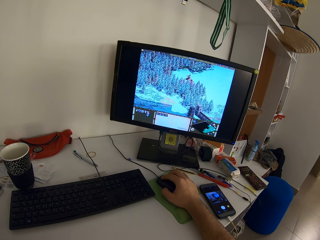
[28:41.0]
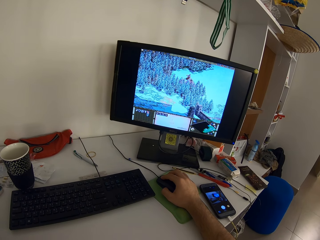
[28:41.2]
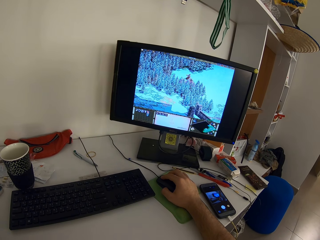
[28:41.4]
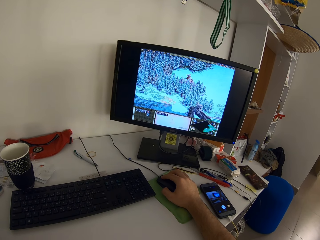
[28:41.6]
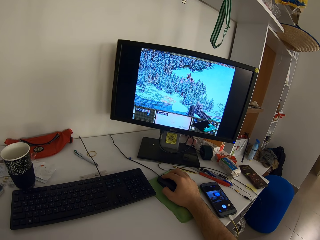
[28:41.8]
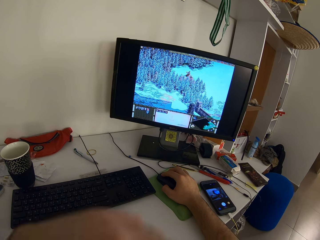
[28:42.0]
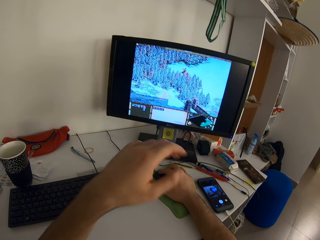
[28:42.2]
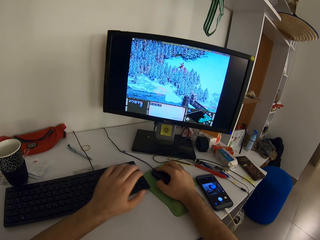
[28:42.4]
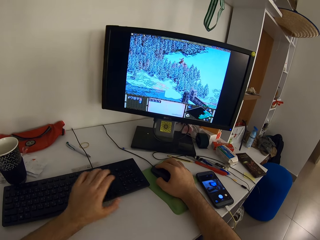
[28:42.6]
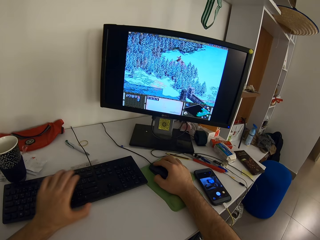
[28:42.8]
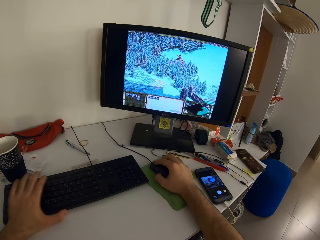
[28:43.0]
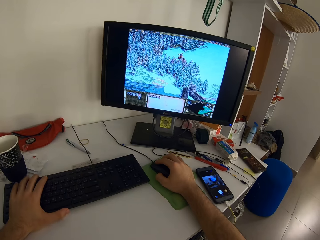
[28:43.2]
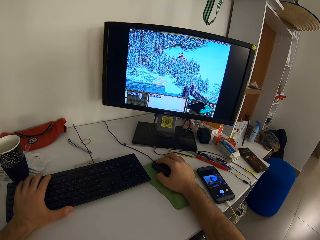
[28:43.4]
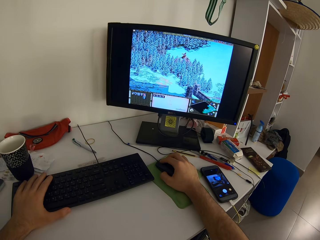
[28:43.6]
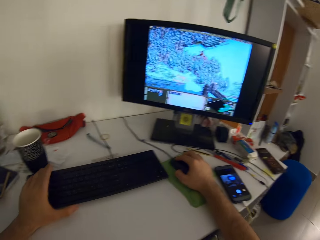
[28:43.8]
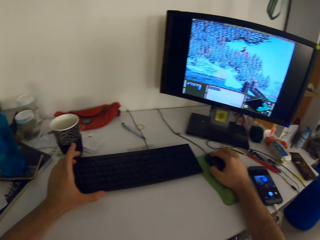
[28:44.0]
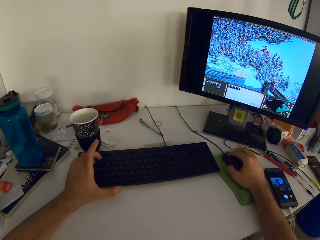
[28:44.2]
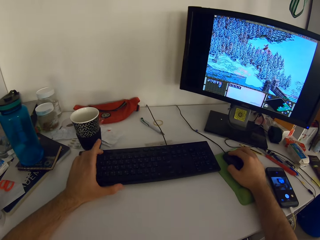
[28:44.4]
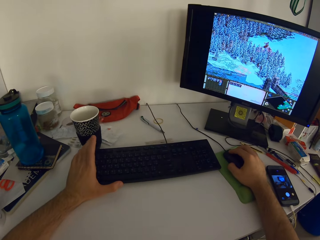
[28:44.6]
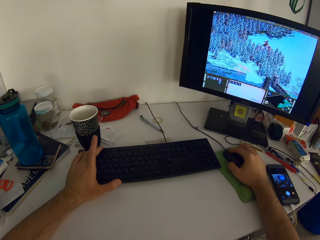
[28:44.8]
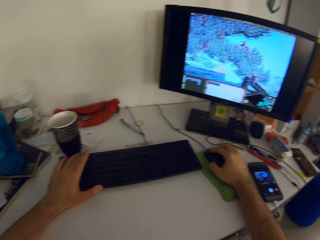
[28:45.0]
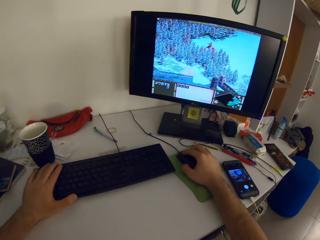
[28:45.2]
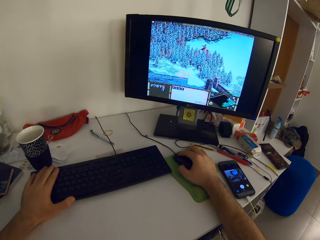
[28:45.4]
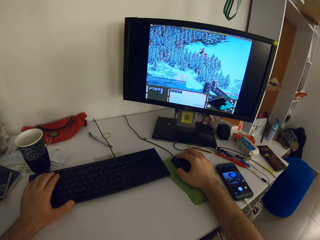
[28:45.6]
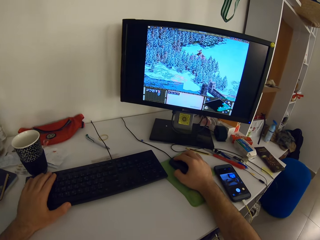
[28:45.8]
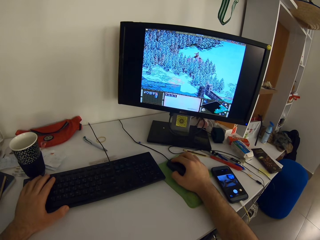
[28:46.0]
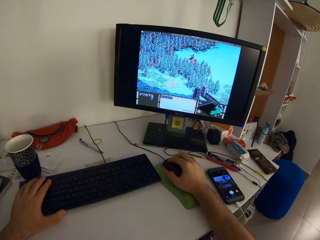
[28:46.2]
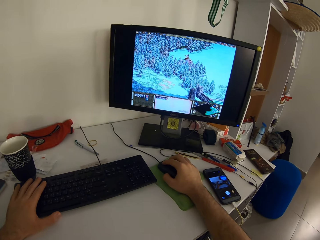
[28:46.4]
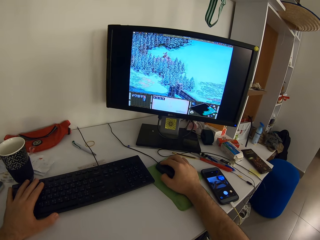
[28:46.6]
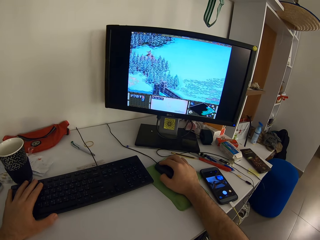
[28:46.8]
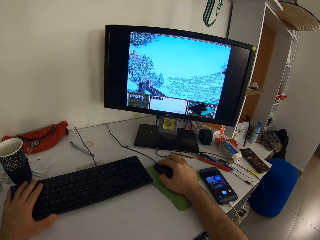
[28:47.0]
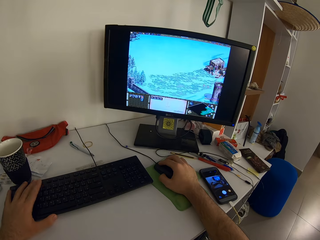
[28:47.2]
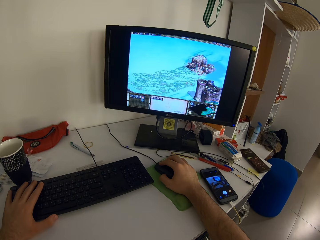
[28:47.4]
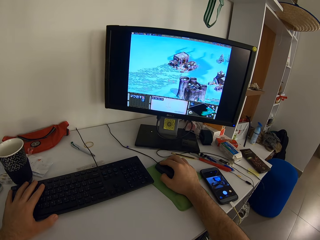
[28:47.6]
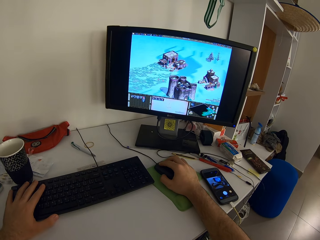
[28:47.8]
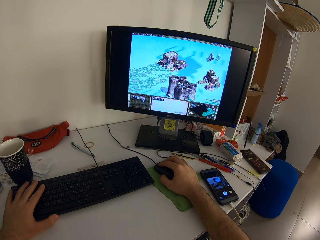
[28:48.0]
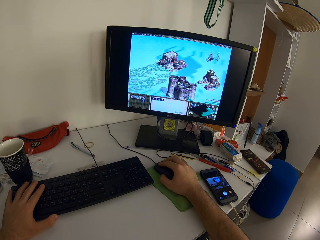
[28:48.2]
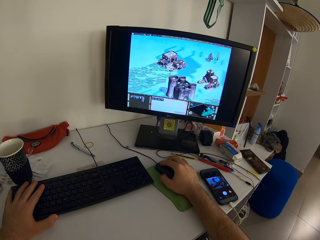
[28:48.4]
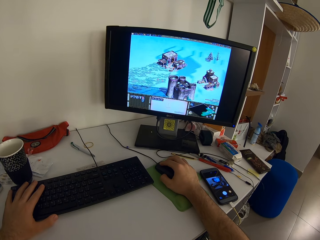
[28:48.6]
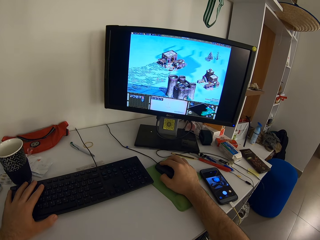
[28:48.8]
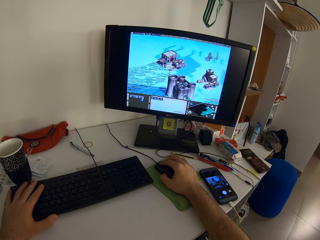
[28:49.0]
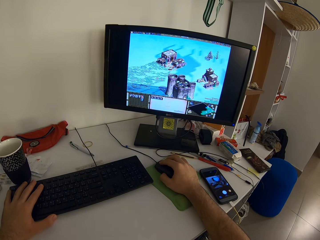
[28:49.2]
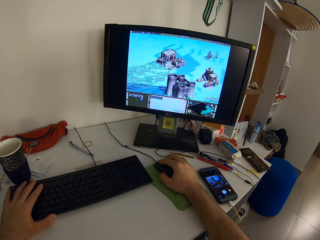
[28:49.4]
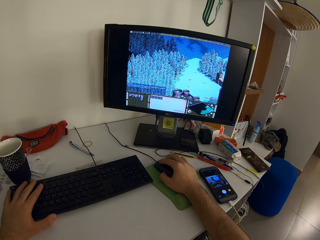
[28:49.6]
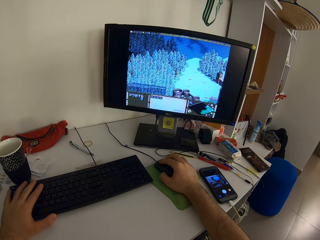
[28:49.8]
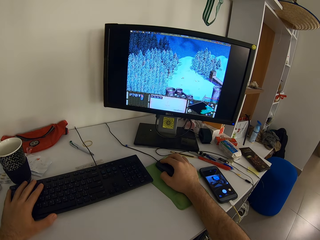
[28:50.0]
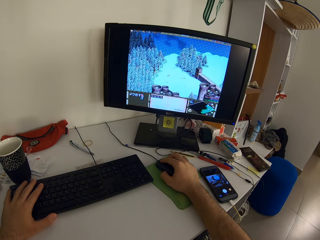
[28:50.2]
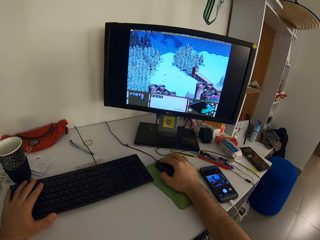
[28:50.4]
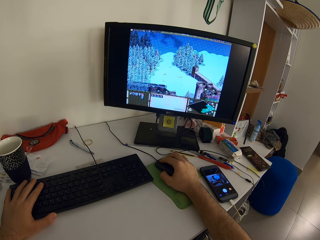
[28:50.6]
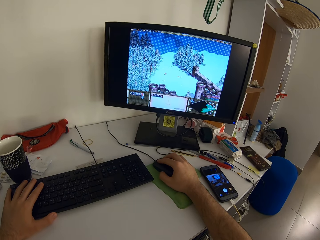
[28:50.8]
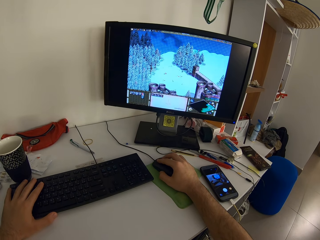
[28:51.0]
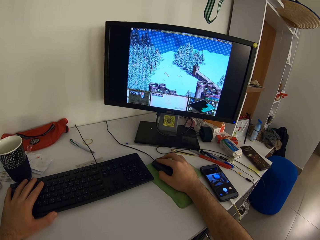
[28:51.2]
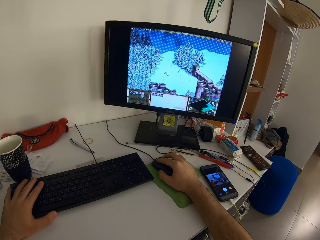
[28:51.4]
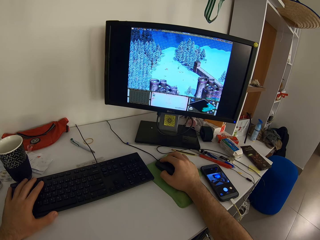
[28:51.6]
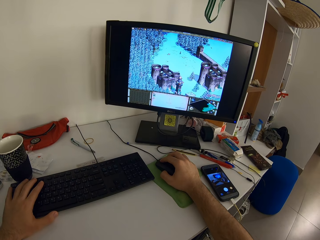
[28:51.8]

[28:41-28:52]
The camera wearer touches a keyboard with his left hand. He plays a game on the desktop with a mouse and the keyboard.

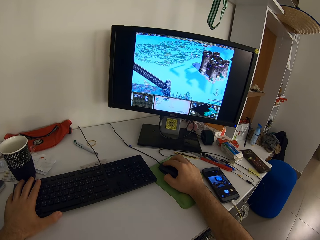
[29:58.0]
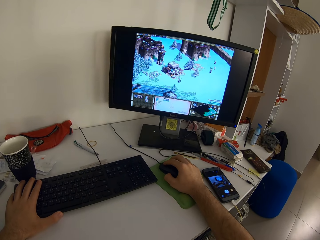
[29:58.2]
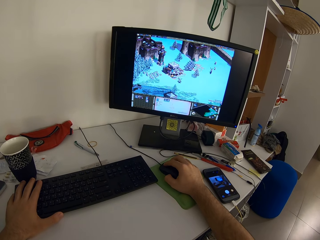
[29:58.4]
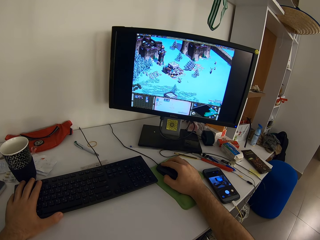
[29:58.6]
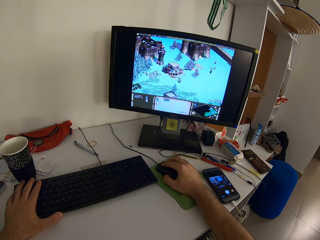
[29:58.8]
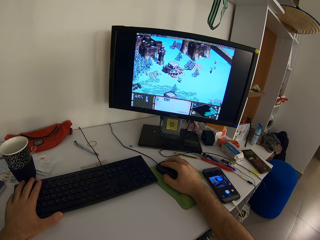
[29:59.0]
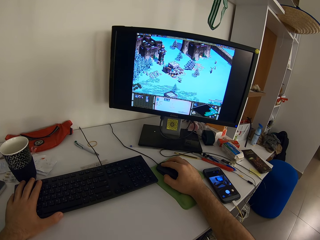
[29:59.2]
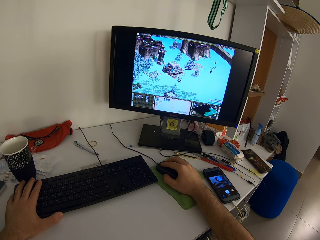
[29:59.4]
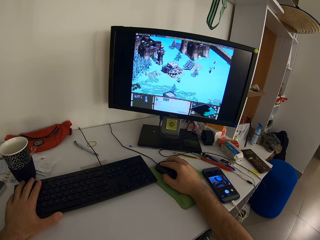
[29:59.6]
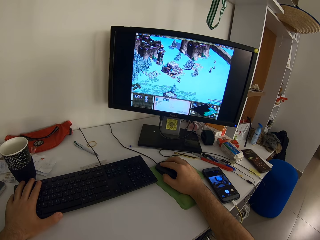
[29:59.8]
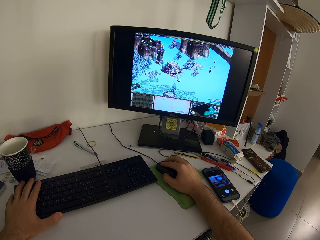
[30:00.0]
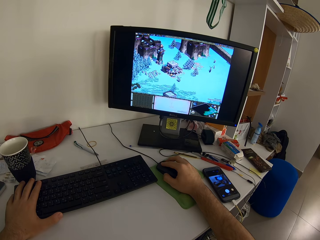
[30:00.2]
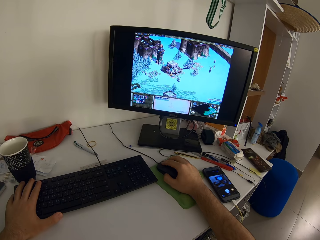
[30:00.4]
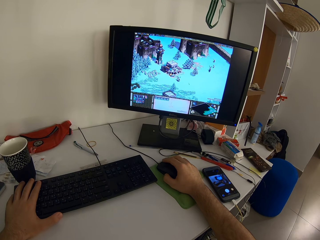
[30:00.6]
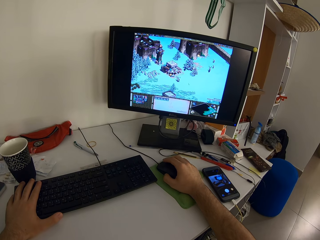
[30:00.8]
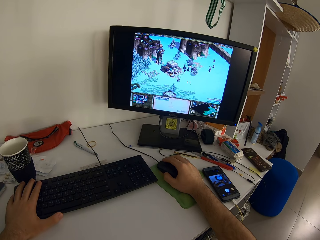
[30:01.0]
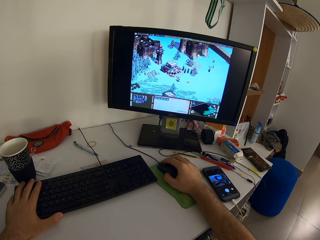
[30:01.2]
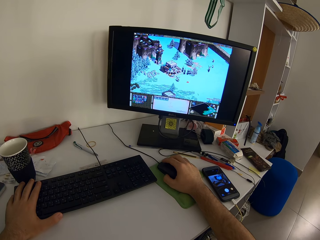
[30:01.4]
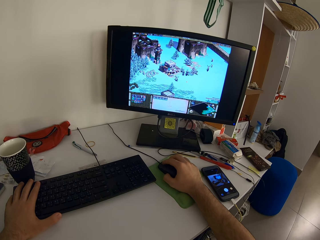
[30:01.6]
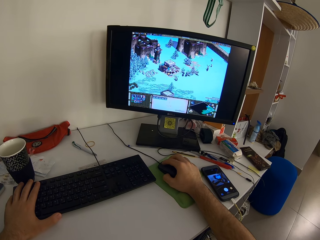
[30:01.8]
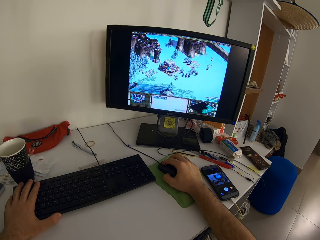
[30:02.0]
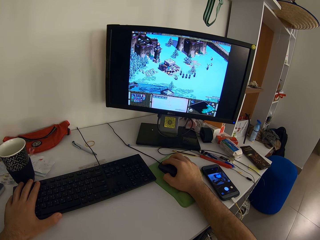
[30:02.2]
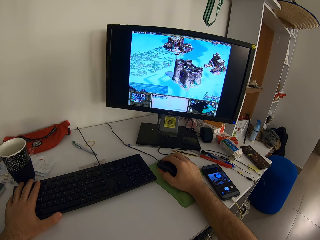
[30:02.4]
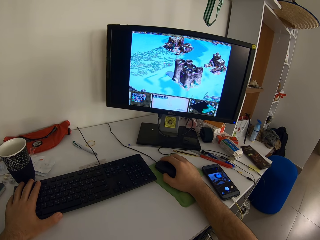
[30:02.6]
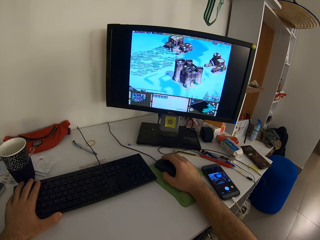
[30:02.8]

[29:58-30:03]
The camera wearer plays a game on a monitor using a mouse and keyboard.

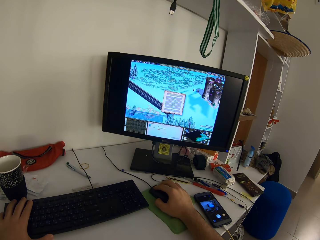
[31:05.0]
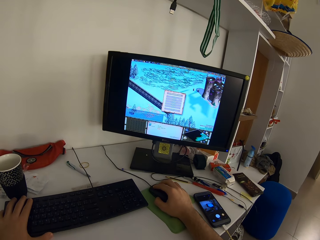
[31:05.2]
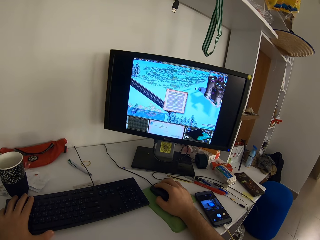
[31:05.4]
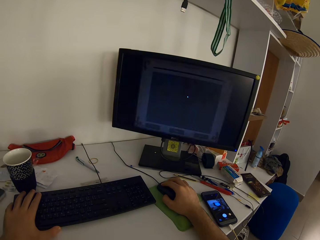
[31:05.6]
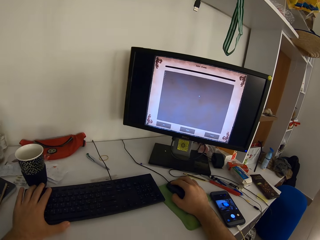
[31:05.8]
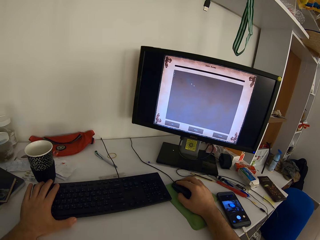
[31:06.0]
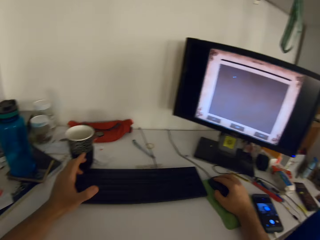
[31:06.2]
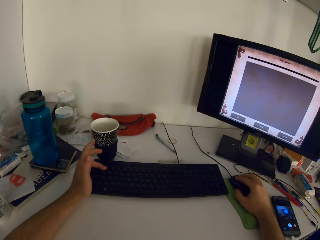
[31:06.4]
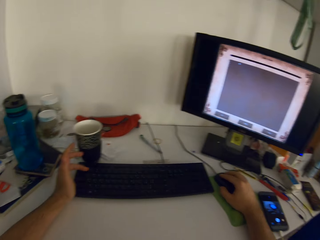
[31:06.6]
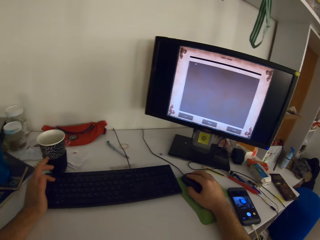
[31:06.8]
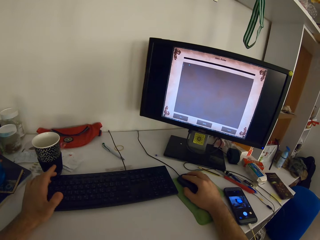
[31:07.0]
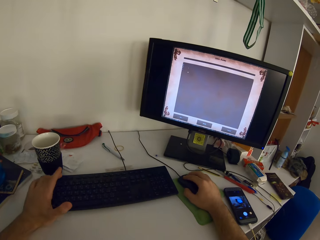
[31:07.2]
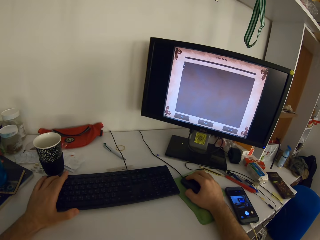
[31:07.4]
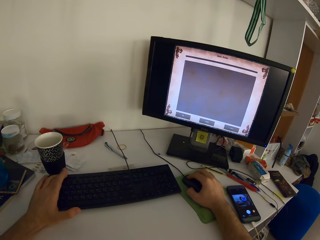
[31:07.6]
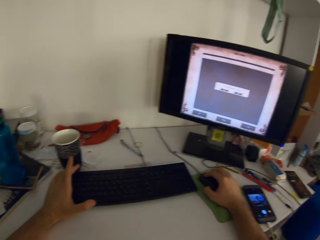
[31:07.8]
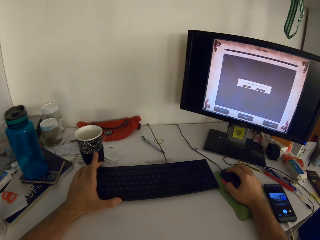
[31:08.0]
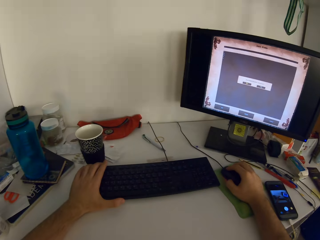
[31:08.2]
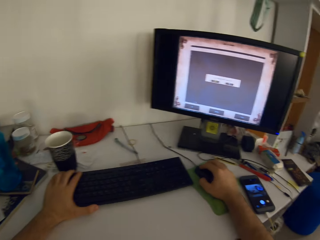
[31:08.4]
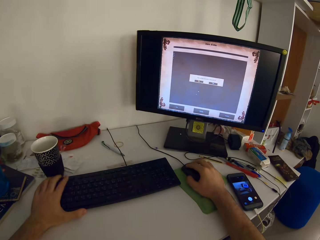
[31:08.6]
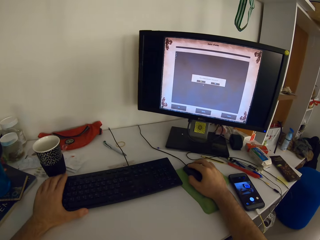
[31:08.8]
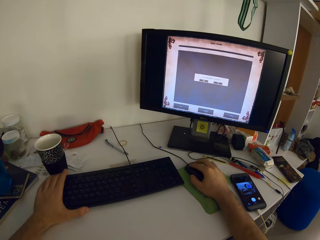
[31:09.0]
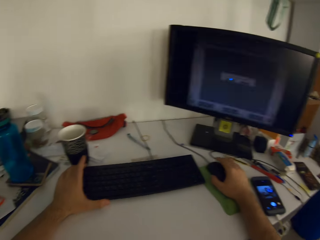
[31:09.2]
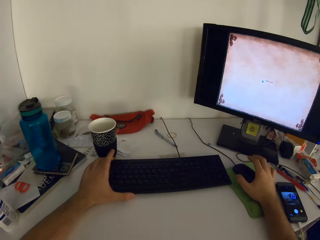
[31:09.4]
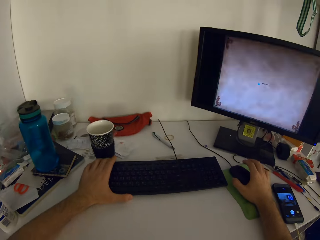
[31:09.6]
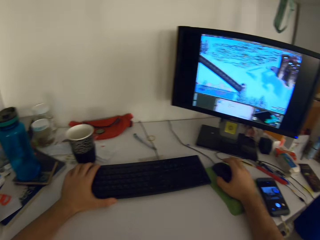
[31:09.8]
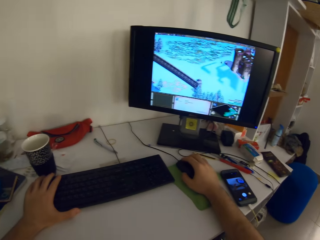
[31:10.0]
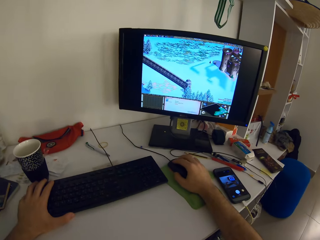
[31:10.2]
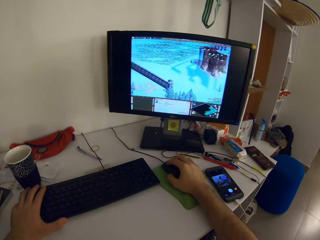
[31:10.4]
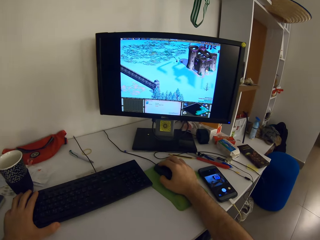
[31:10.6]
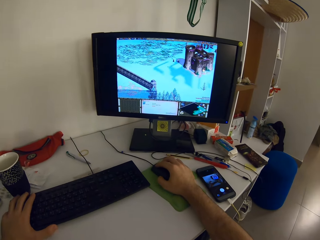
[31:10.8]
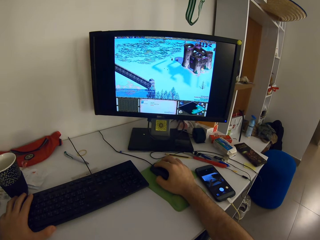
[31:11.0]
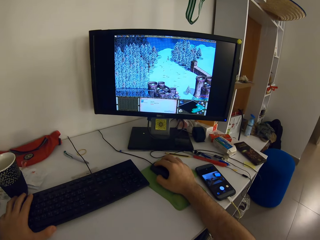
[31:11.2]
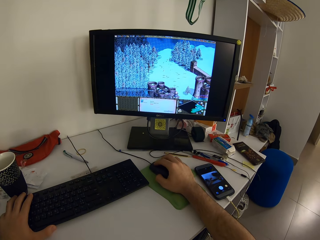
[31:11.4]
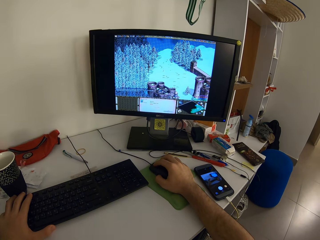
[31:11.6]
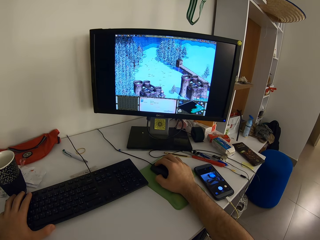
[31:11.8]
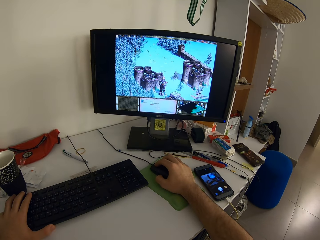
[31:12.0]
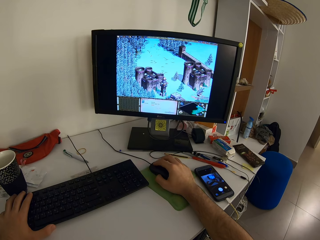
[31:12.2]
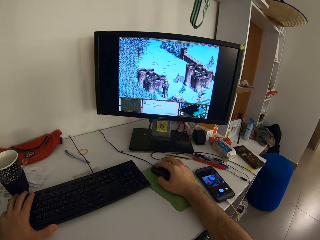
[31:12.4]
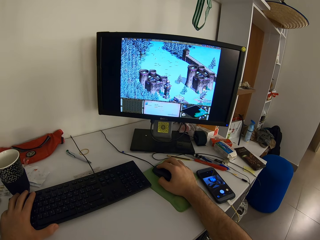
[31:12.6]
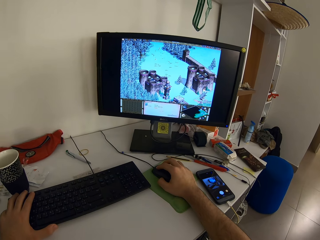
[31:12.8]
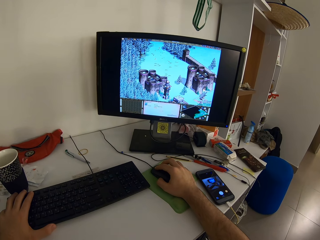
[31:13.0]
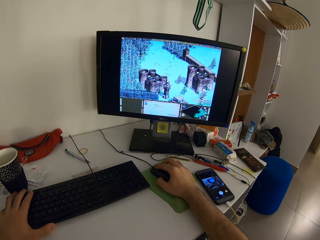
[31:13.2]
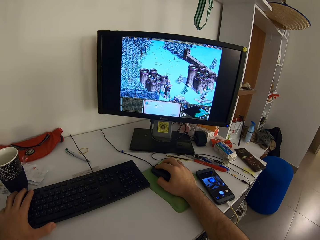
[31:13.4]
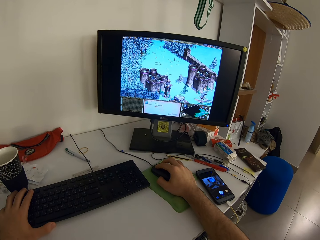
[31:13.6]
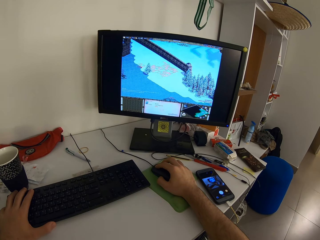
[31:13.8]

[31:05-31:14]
The camera wearer lifts his left hand from a keyboard. He plays a game on a monitor using a mouse and the keyboard.
